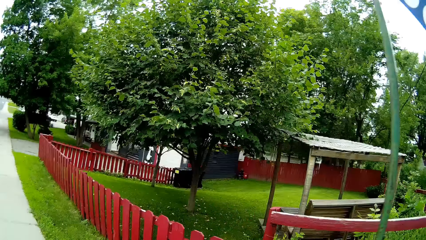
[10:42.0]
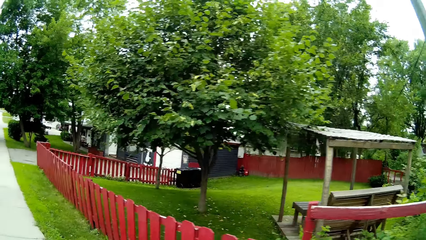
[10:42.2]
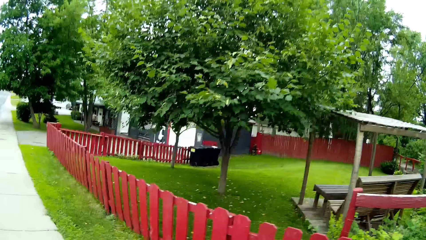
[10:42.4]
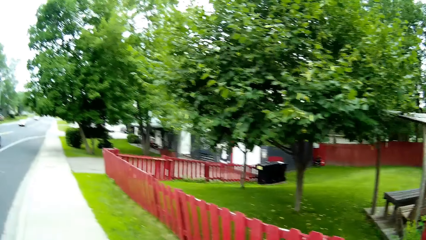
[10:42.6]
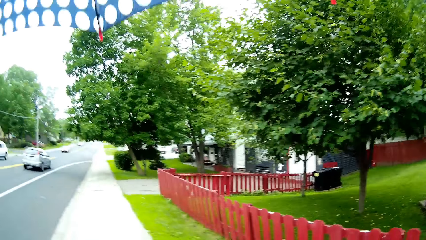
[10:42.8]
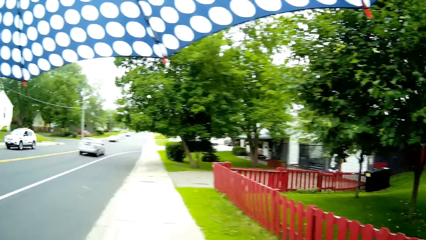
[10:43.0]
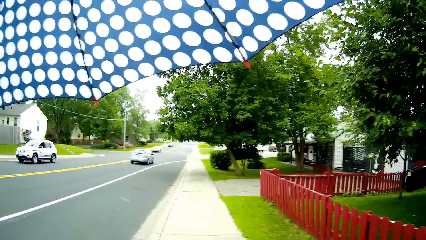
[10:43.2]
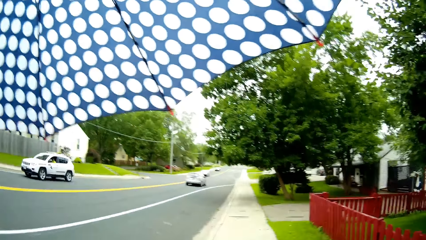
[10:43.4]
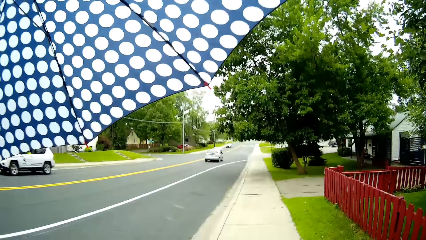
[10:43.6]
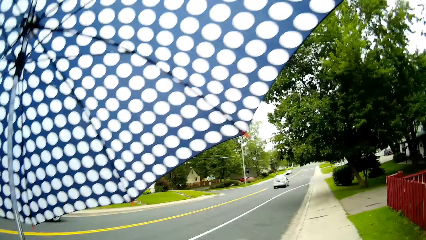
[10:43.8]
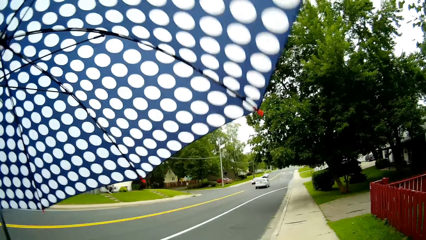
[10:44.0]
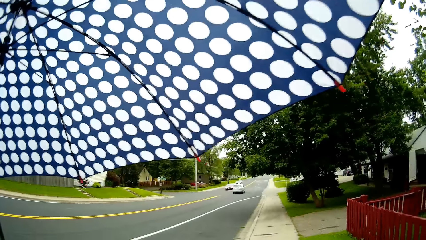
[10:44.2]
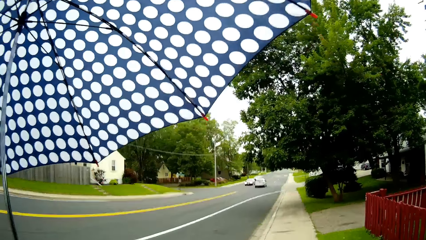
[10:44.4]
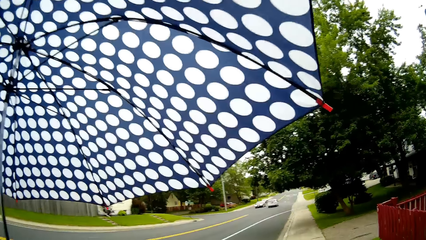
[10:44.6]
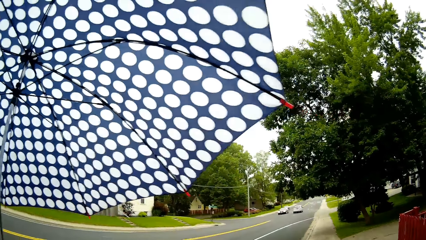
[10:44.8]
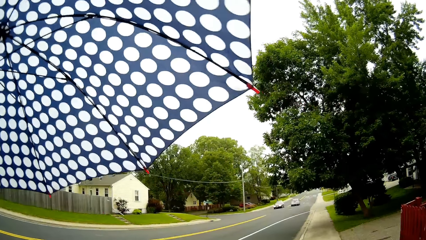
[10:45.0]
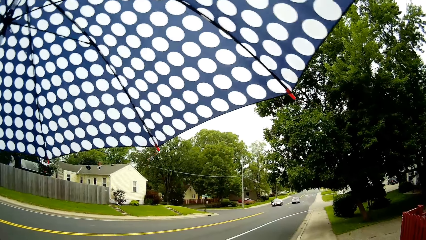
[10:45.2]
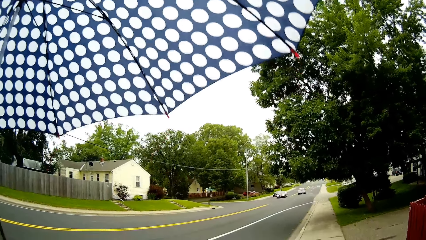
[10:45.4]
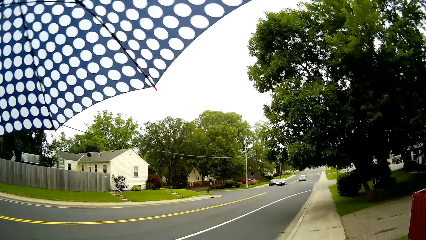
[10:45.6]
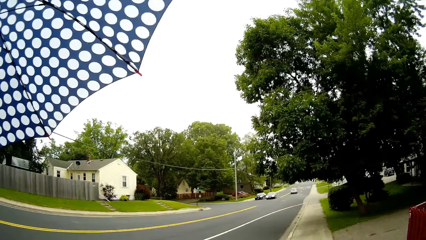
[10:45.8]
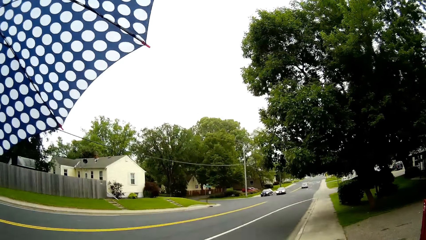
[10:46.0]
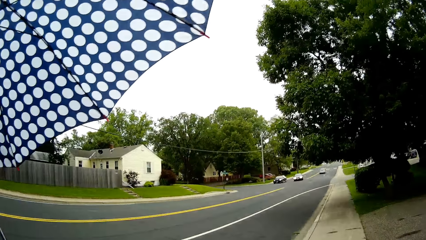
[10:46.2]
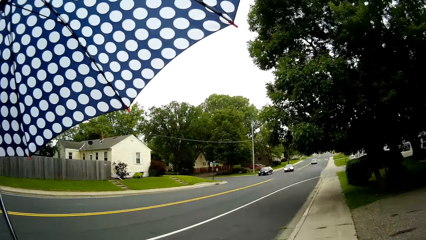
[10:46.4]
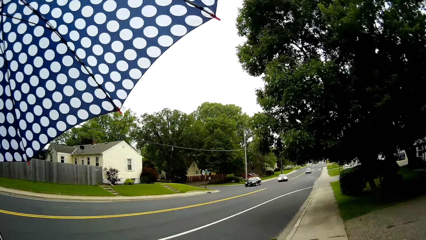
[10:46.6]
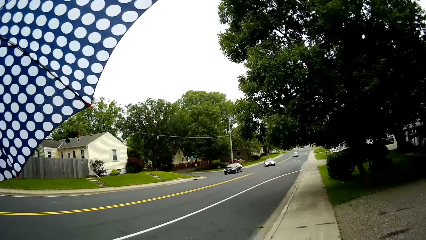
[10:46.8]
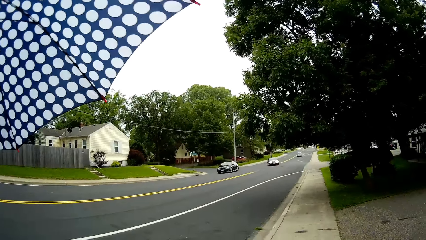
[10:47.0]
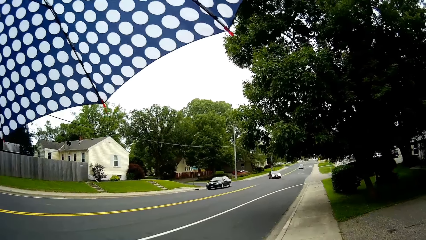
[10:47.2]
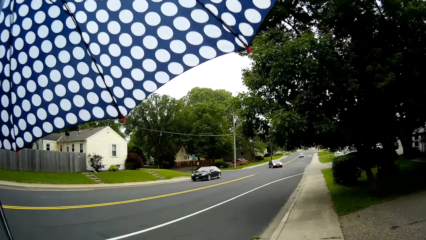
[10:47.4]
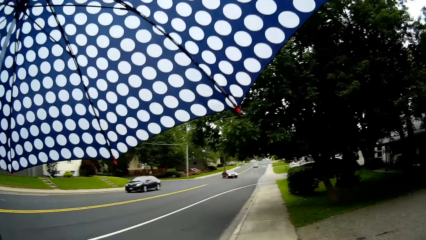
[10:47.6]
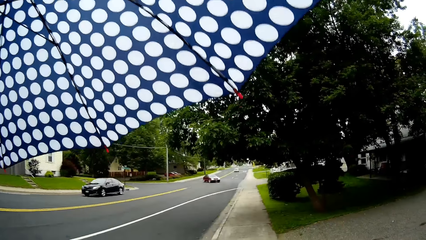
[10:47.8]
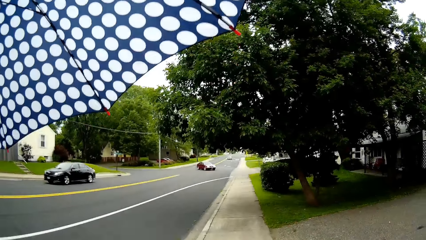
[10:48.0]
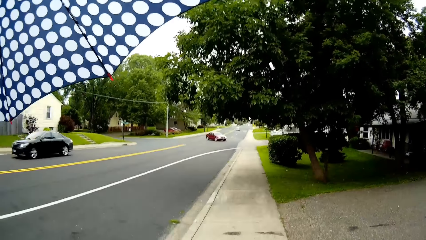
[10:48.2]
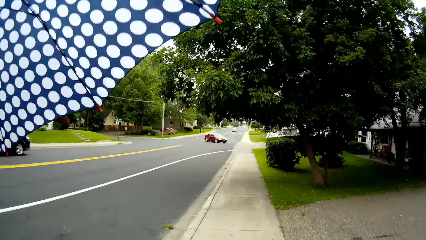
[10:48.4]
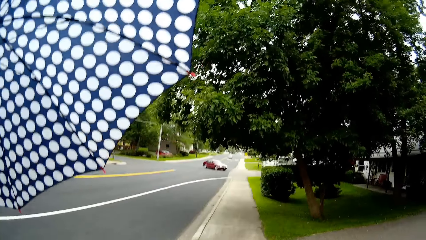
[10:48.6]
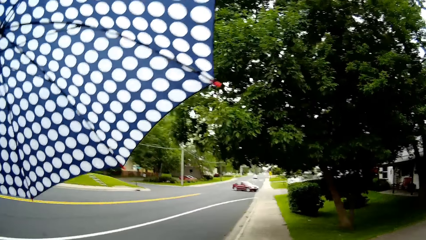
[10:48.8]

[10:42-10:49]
A white car passes by the camera wearer.

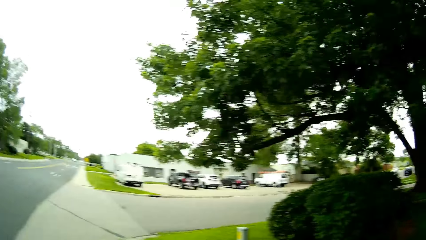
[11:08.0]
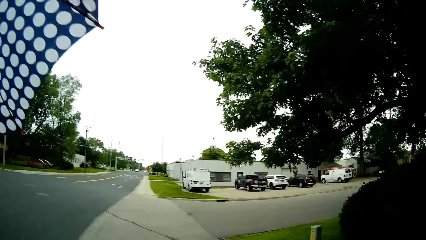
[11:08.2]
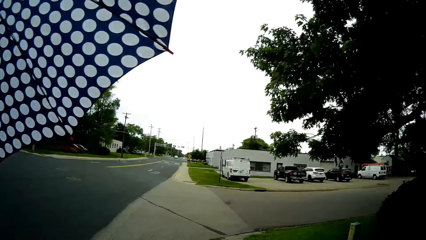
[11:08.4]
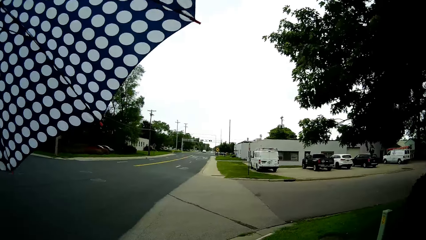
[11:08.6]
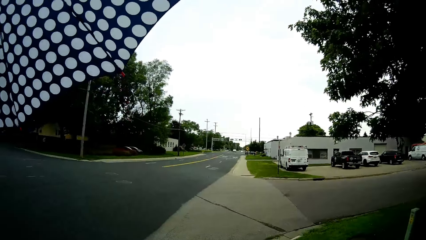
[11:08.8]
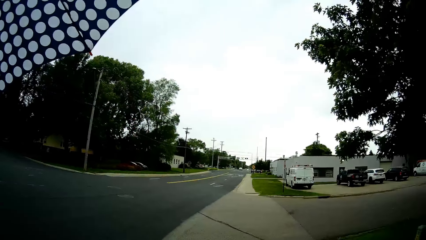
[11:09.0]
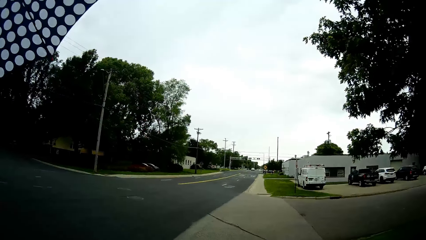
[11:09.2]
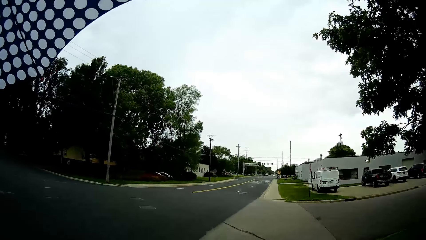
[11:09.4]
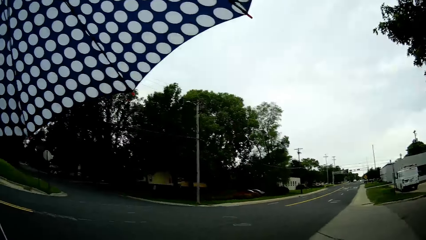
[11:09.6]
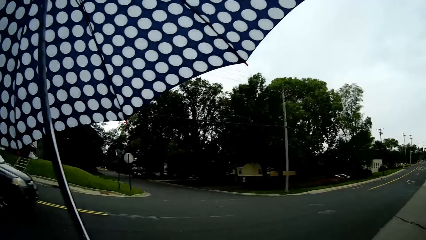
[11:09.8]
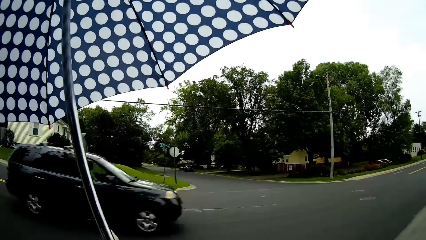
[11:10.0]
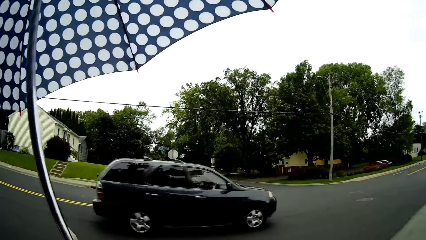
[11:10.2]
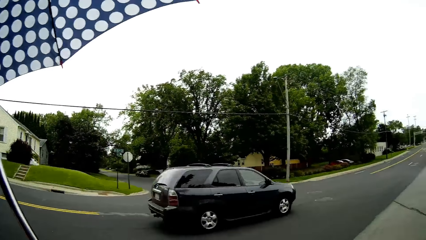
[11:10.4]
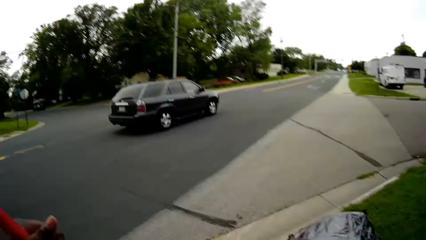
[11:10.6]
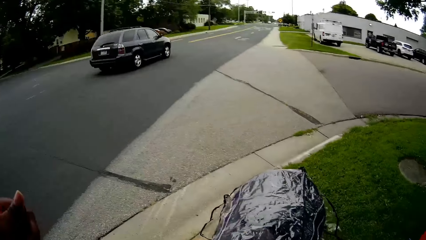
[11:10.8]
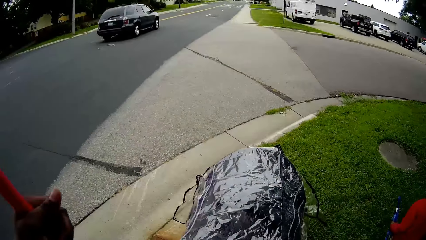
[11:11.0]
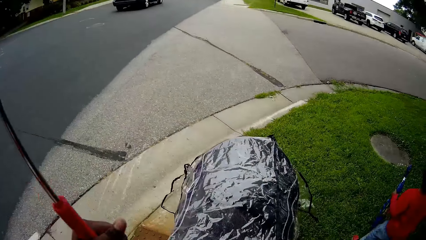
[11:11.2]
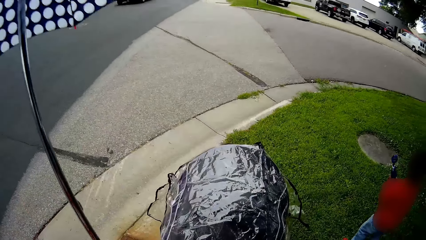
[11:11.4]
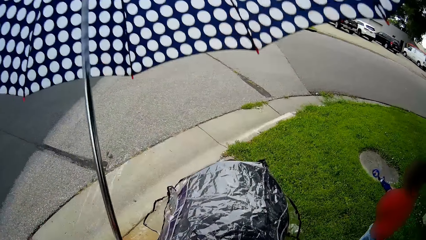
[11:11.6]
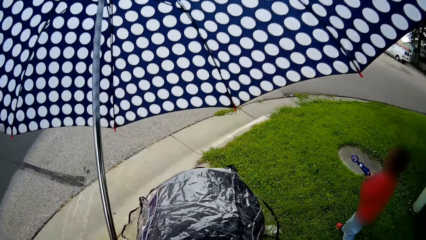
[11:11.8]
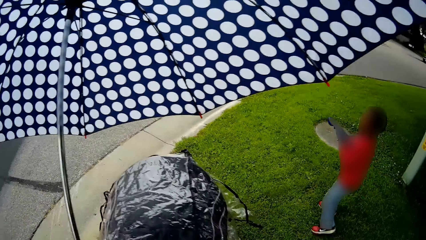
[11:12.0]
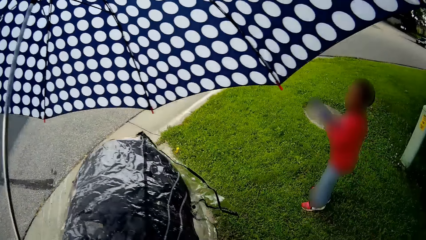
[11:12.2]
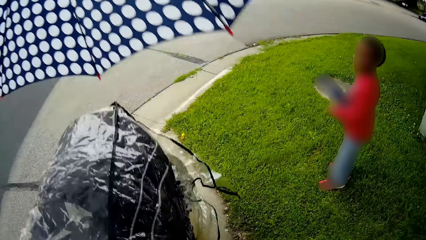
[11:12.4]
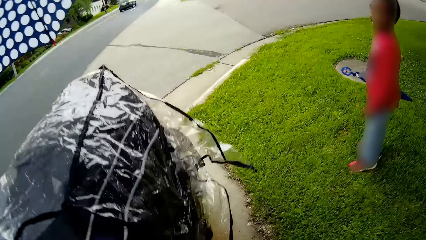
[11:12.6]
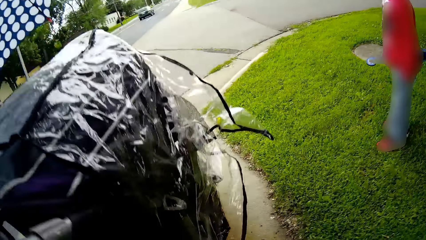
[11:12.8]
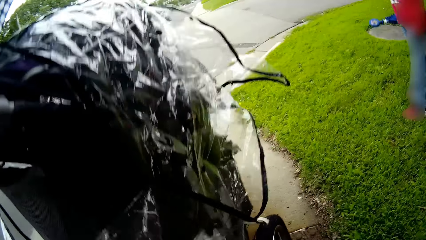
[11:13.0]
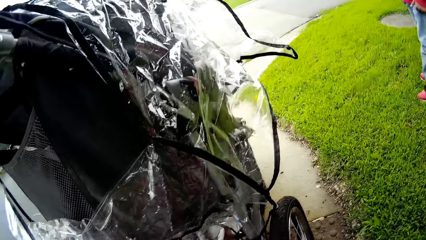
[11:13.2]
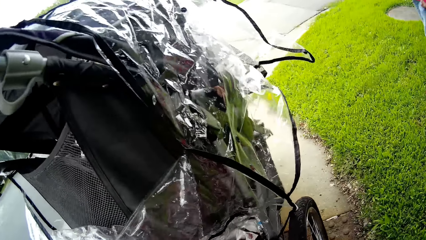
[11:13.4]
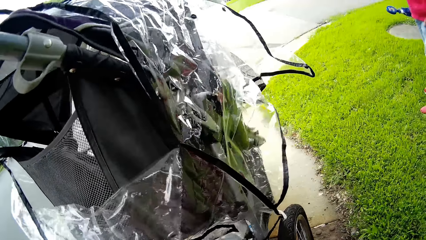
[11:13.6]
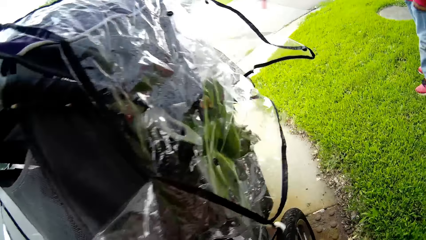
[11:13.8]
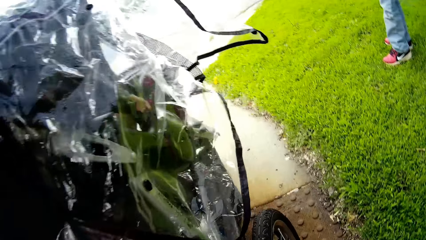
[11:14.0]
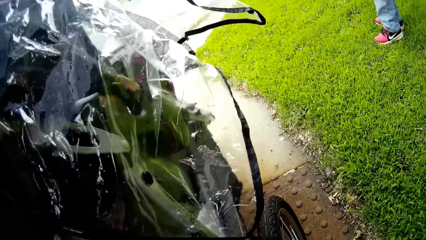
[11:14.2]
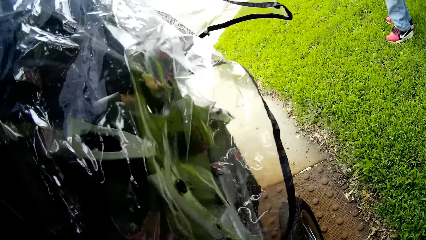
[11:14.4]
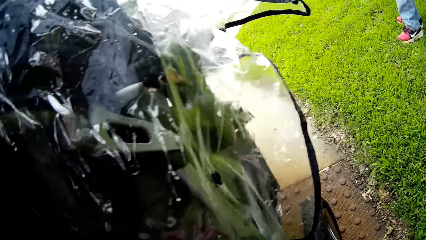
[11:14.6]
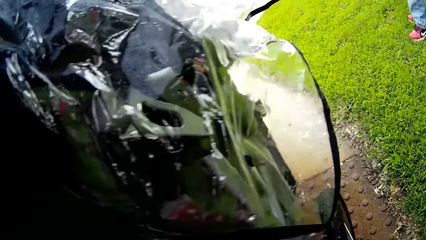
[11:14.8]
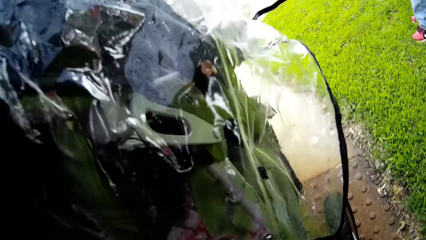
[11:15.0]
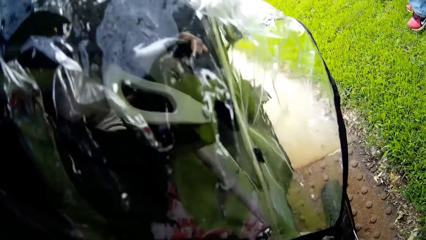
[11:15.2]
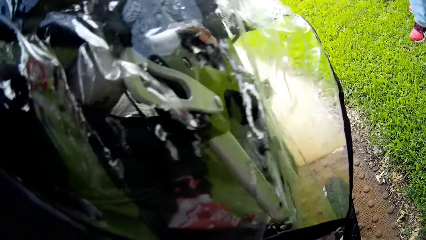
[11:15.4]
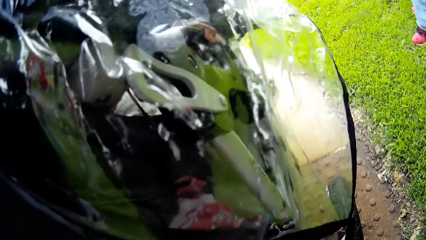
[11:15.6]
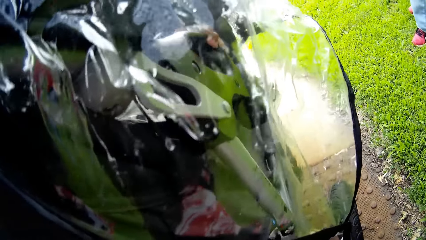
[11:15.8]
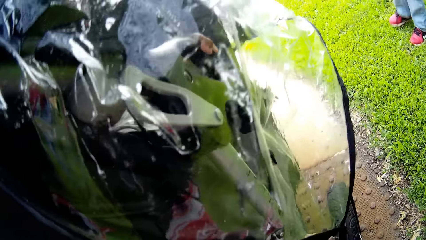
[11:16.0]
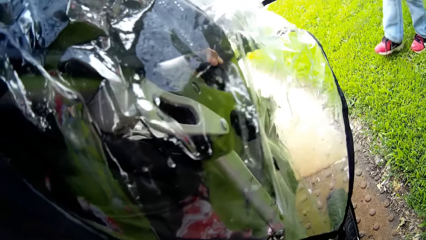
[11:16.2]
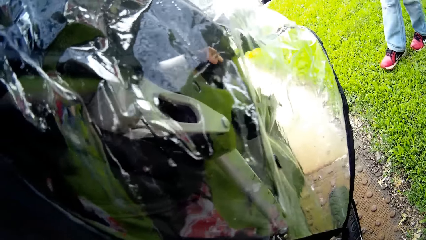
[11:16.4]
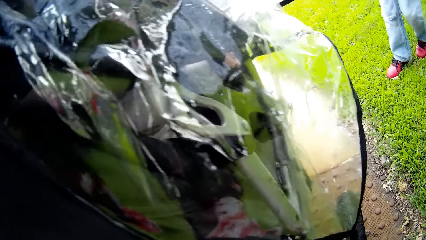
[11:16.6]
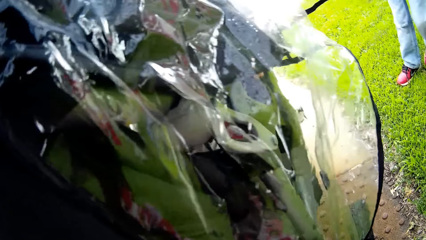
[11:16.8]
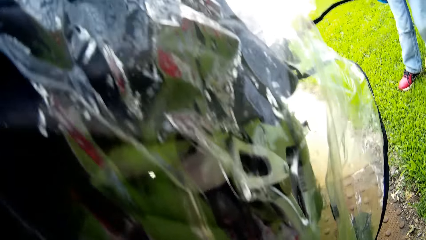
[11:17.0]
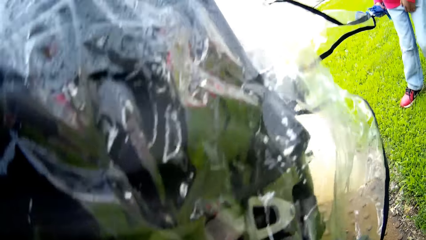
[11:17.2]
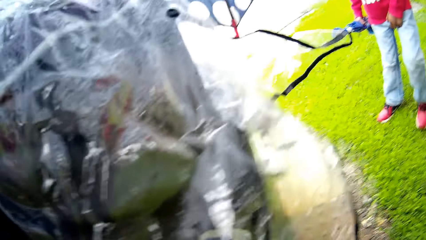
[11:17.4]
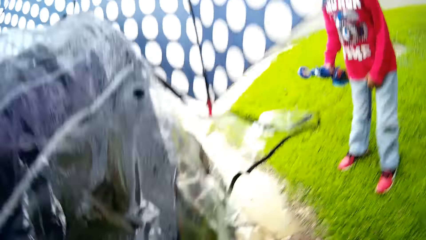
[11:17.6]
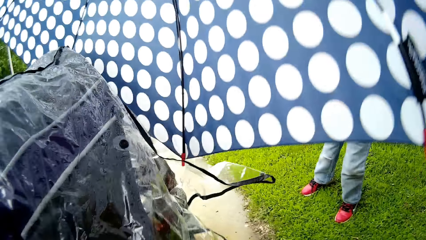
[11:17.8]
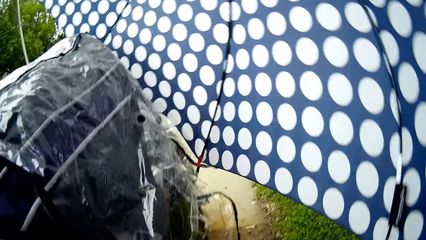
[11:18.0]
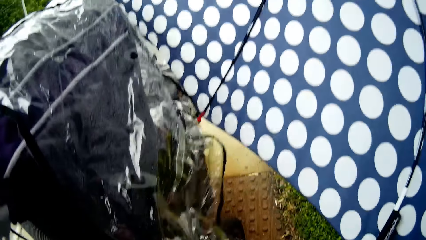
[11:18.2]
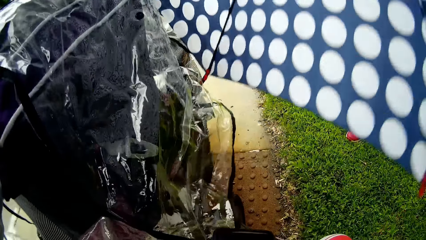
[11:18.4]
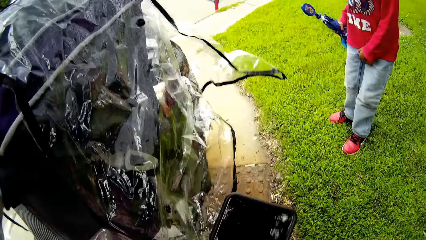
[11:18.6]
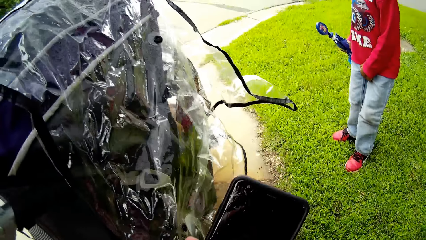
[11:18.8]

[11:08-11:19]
A black SUV passes by the camera wearer. The camera wearer checks the baby stroller.
